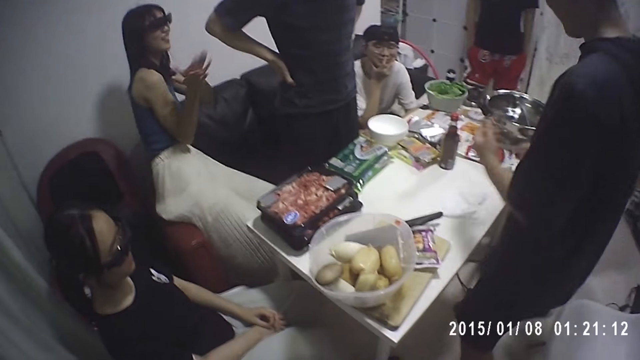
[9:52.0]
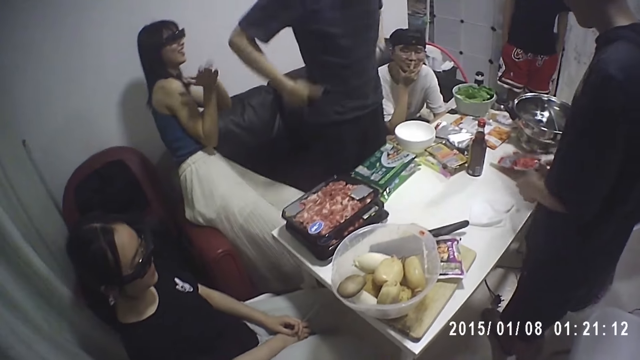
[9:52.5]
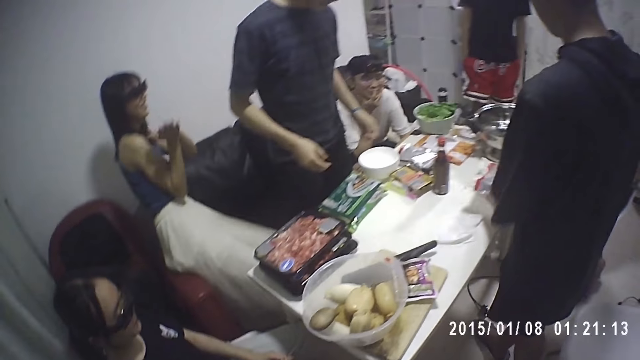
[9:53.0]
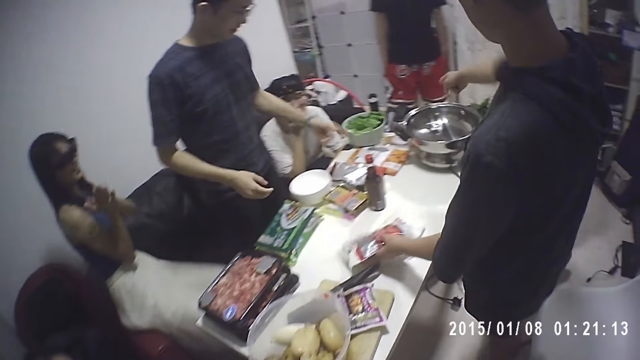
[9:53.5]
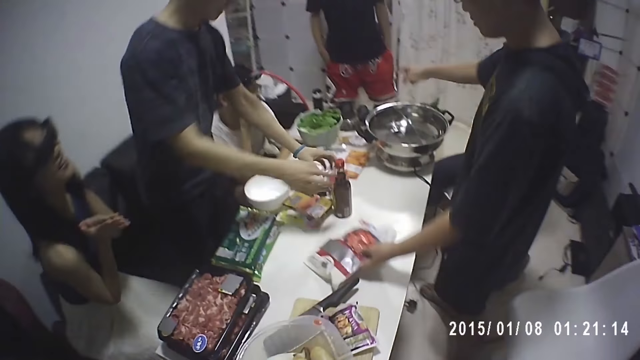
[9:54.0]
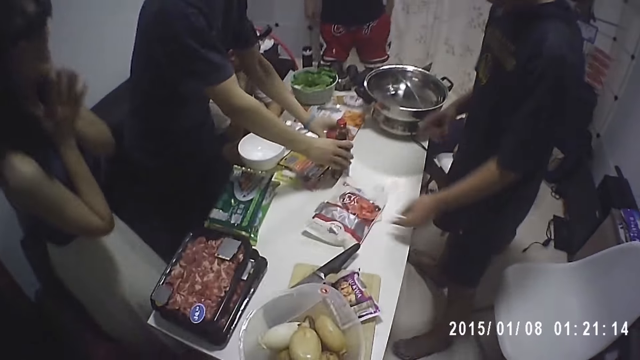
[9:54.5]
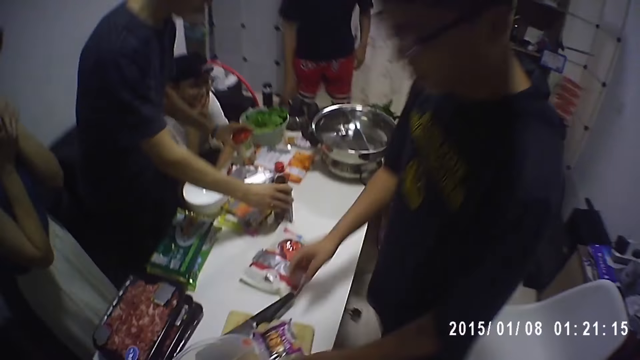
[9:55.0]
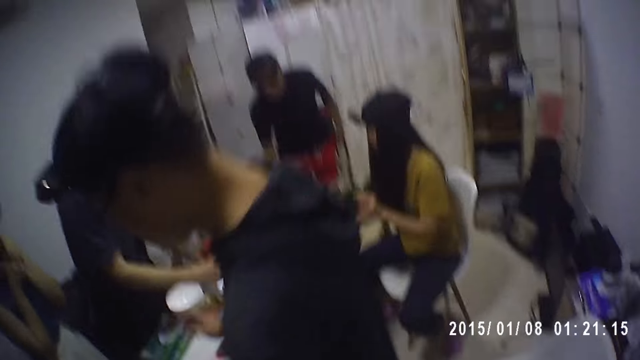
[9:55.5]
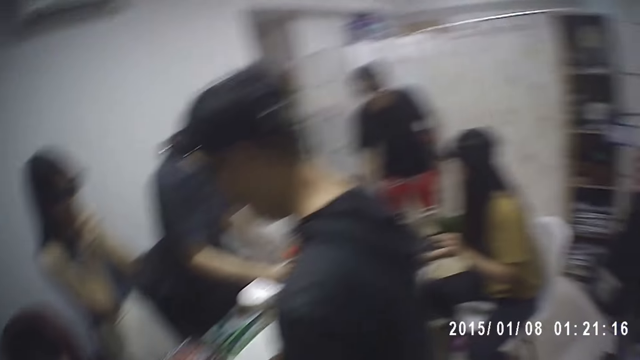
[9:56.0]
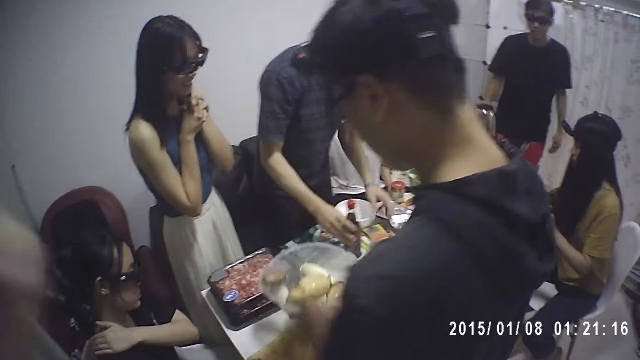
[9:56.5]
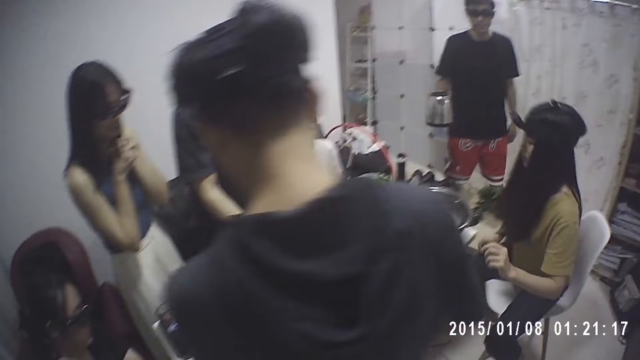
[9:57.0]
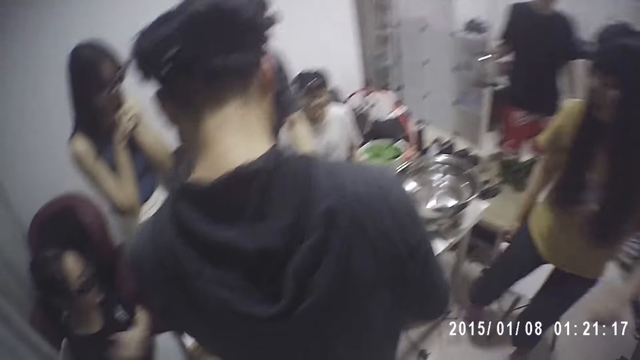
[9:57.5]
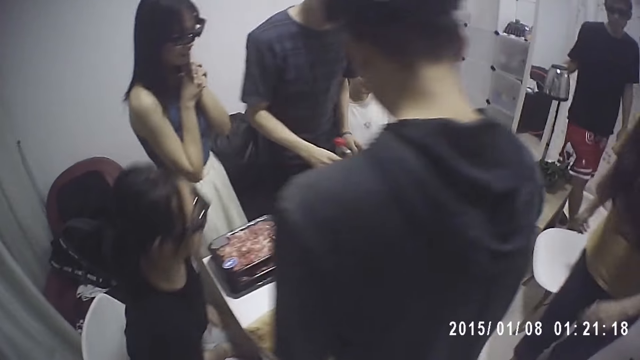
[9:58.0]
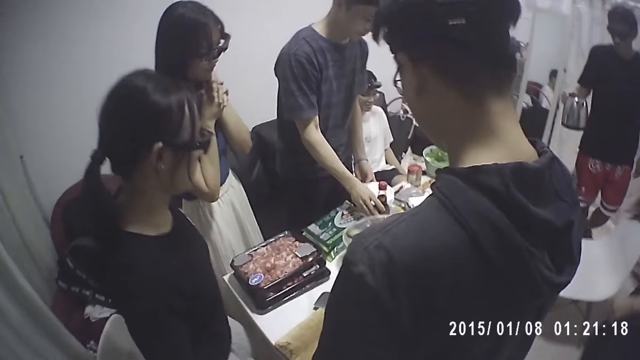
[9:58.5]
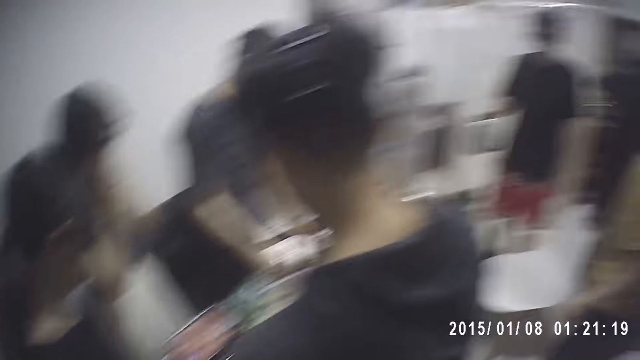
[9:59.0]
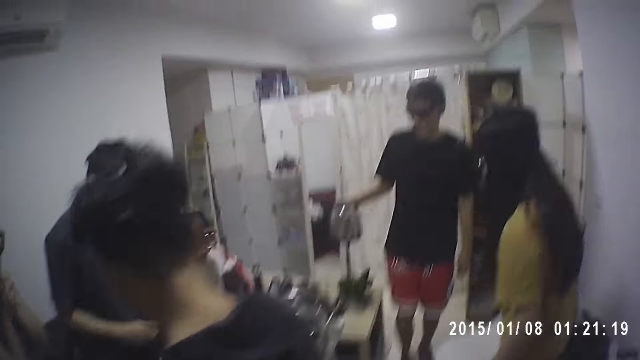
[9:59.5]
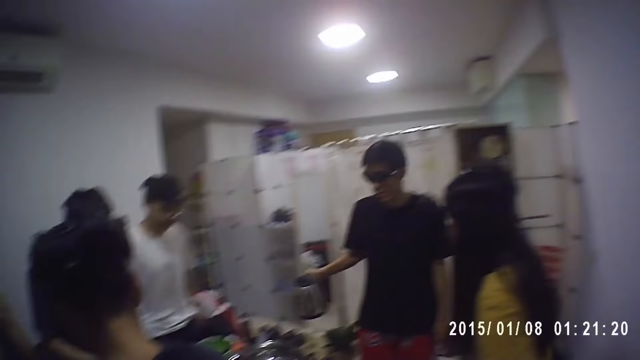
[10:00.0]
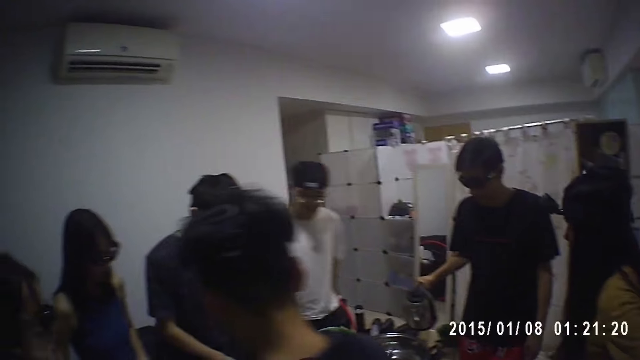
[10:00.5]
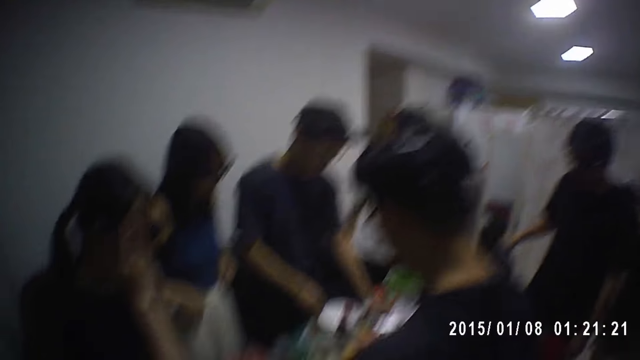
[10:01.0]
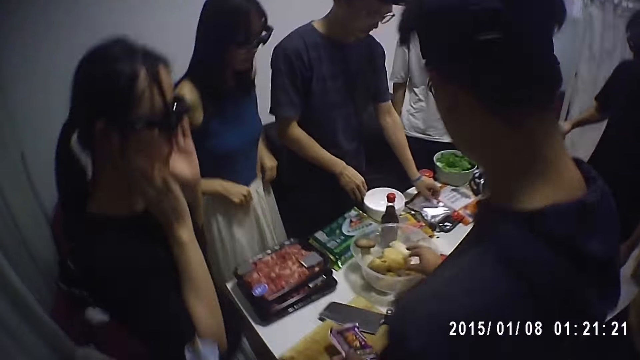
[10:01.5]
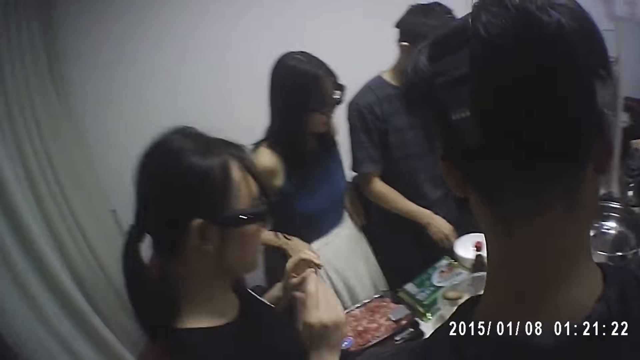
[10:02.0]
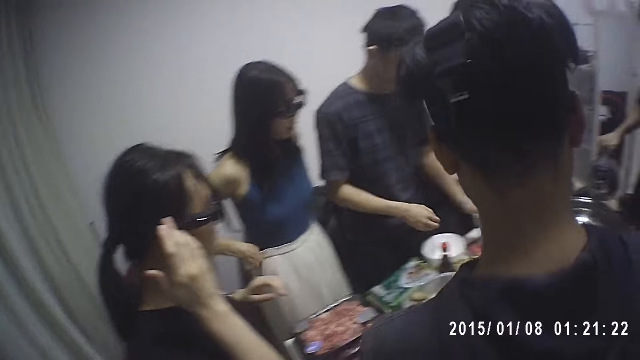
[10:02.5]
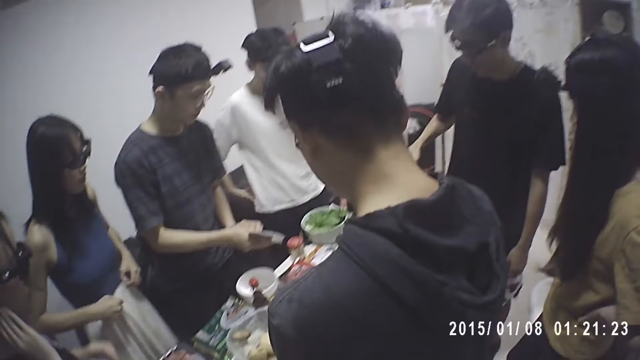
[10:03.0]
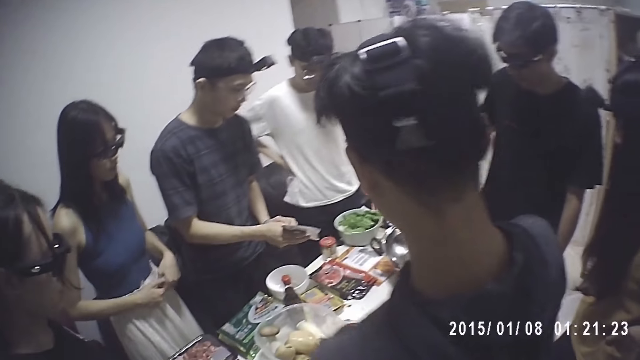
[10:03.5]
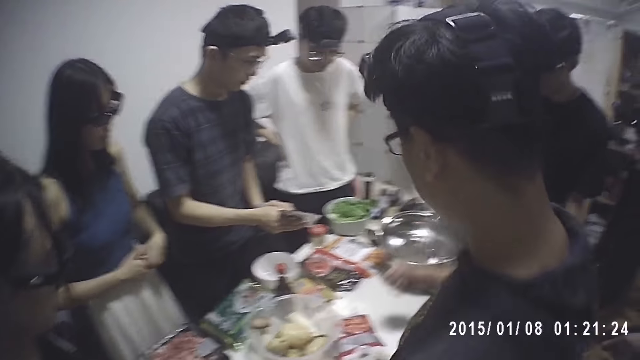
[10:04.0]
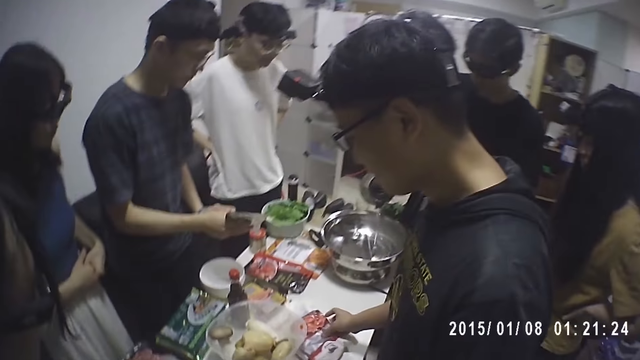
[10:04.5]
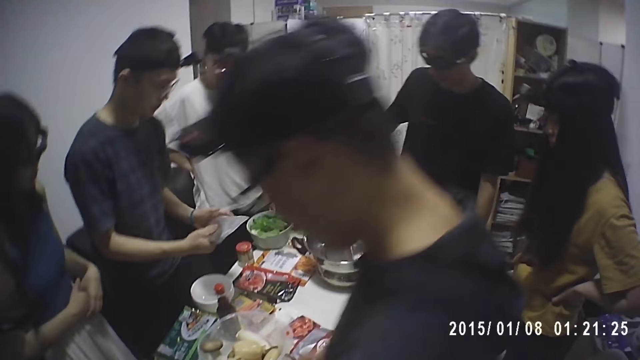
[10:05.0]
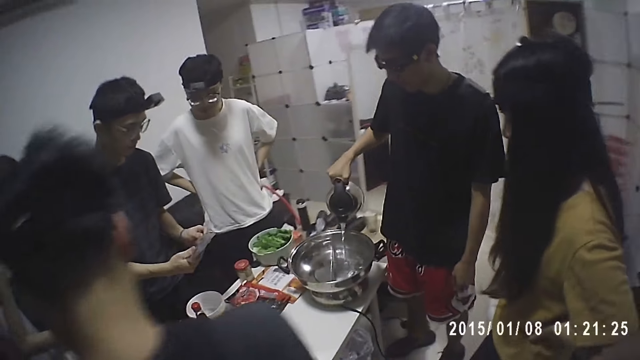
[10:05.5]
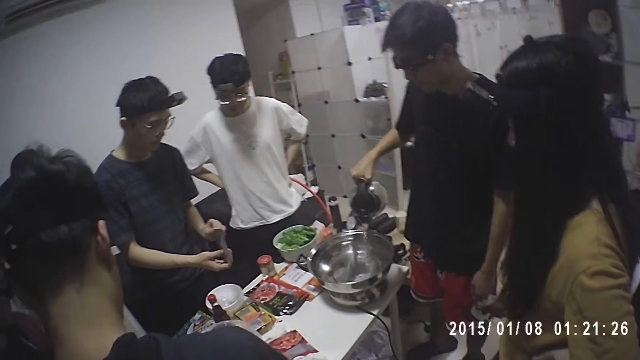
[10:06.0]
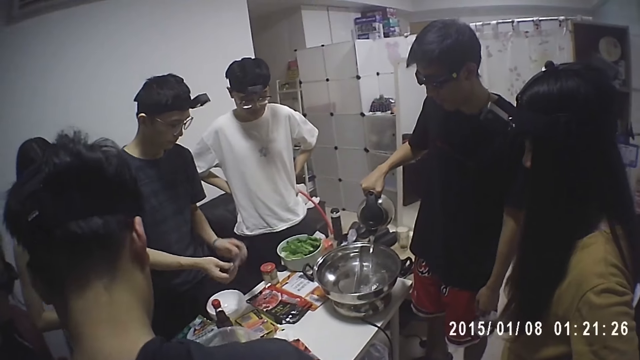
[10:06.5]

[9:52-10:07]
A man picks up a packet of something. The man moves a pack of meat on the table. Another man picks up a bottle of ingredient. The first man places the pack of something on the table. The second man moves bottles on the table. A third man picks up a coffee jug. A woman holds her hands together. The first man moves a bowl on the table. The third man walks in the room. A person stands up. The third man pours water from a boiling jug into a pot on the table. The woman adjusts her skirt. The second man picks up a packet of ingredient. The second man turns the packet of ingredient. The first man touches the packet of something and moves the pack of meat on the table.

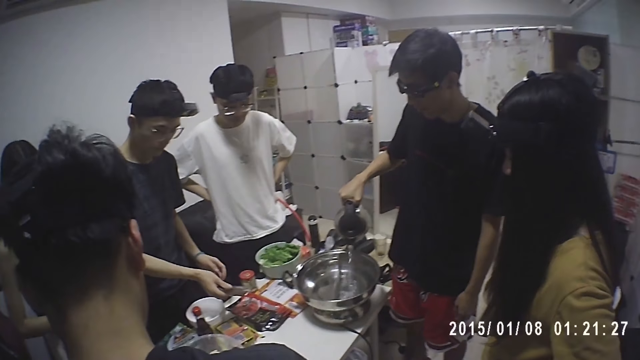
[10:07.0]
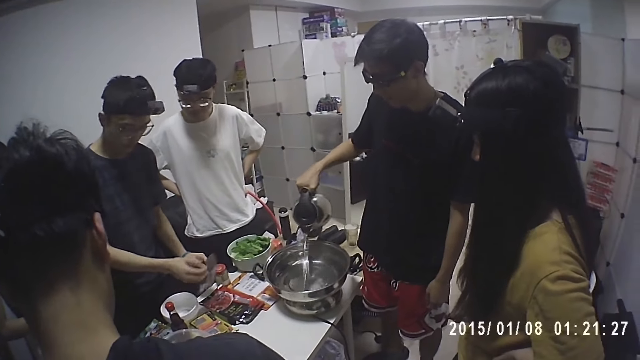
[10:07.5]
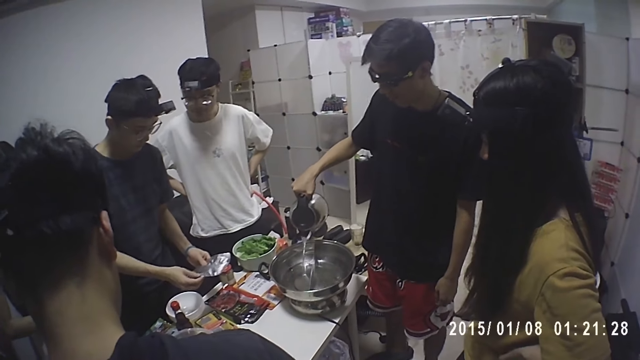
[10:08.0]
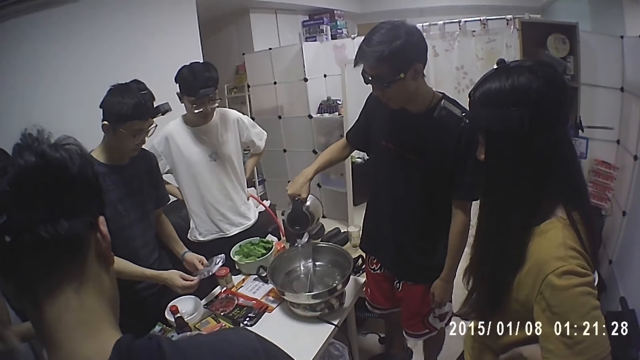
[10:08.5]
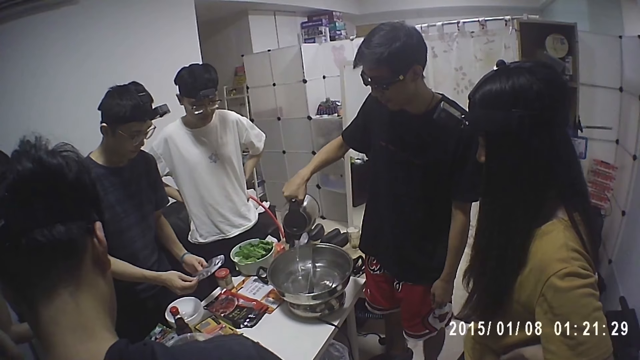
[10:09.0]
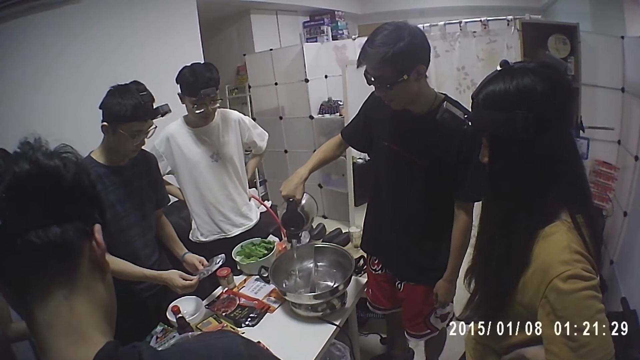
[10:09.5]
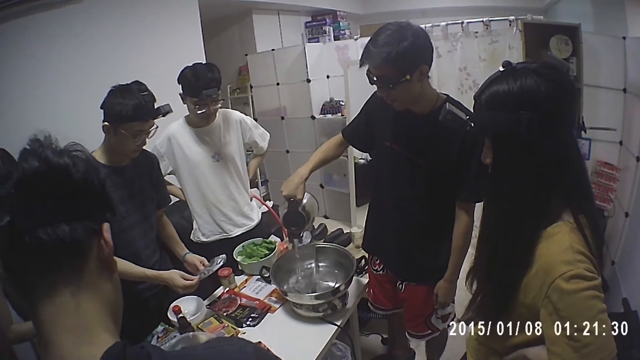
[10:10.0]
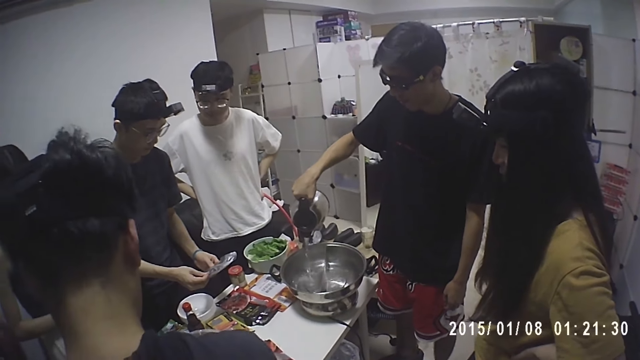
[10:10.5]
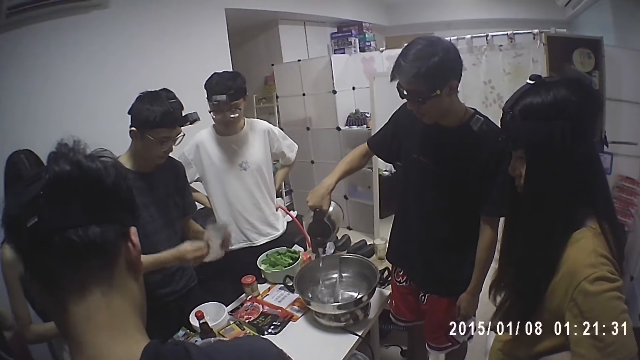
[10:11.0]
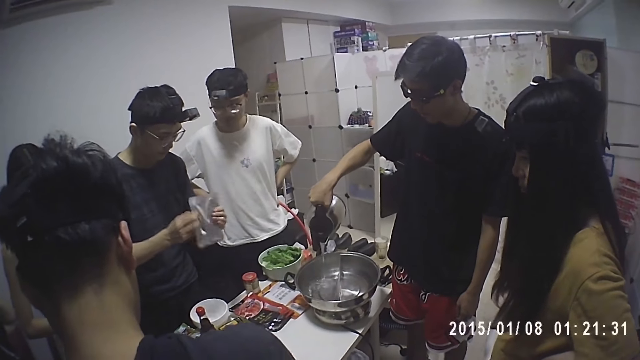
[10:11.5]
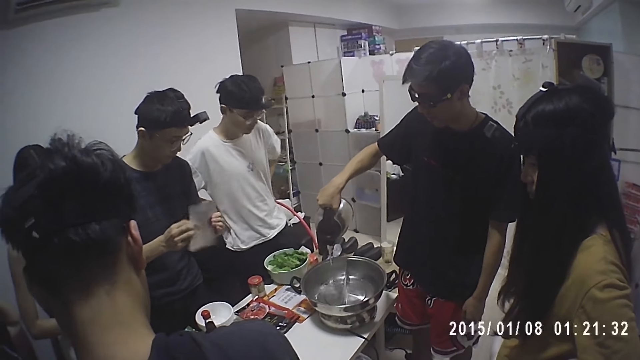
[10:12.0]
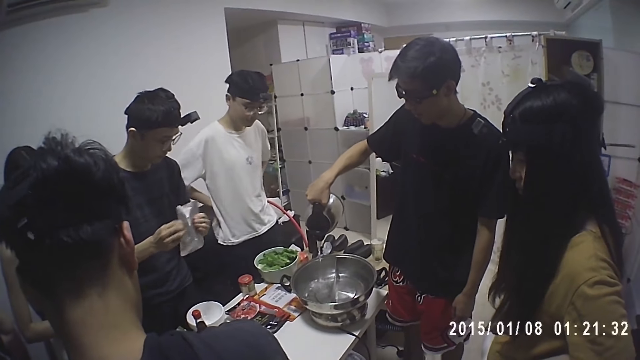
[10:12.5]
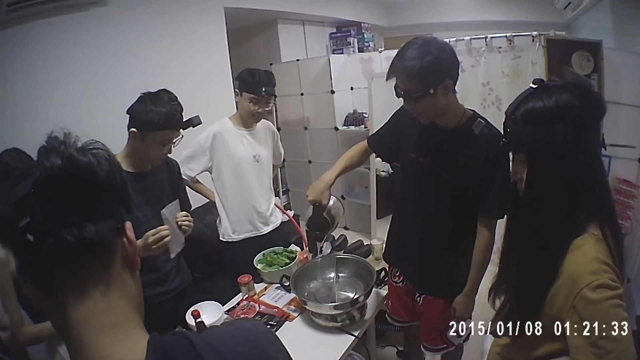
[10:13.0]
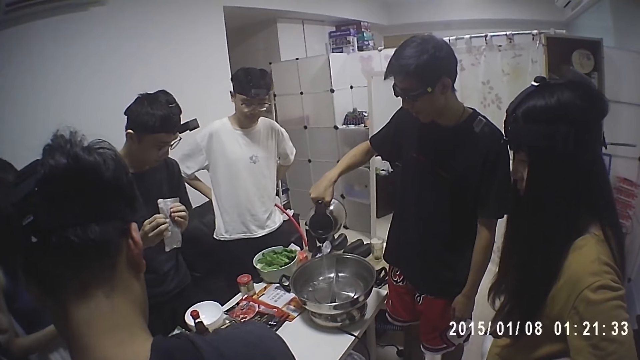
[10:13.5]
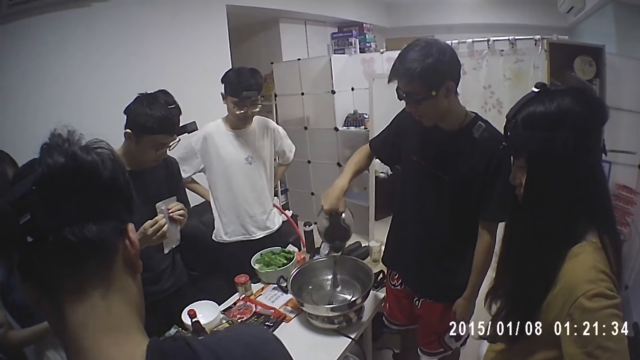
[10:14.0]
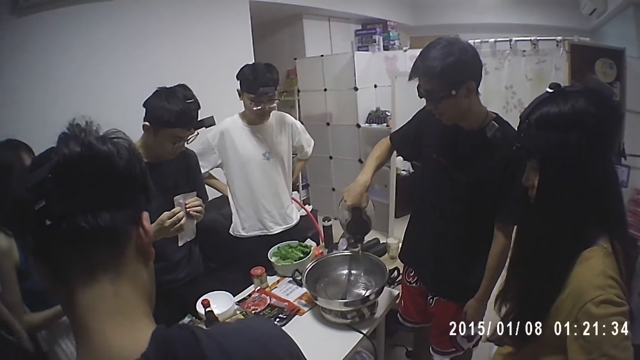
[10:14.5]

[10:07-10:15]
A man pours powder from a pack into a cup on the table. The man shakes a packet of ingredient in his hand.
